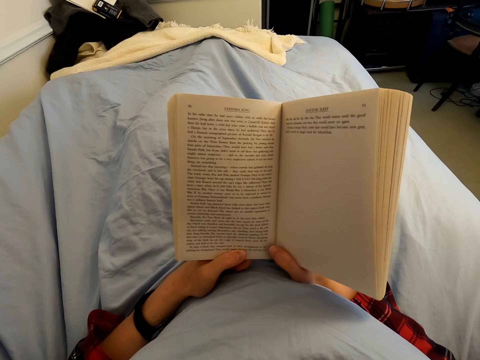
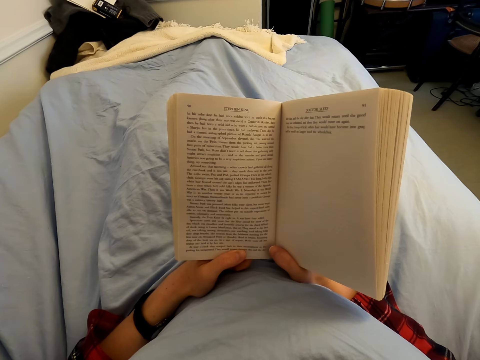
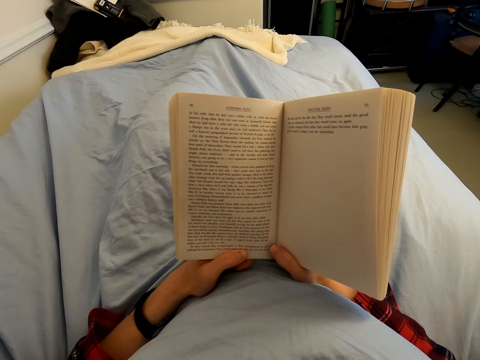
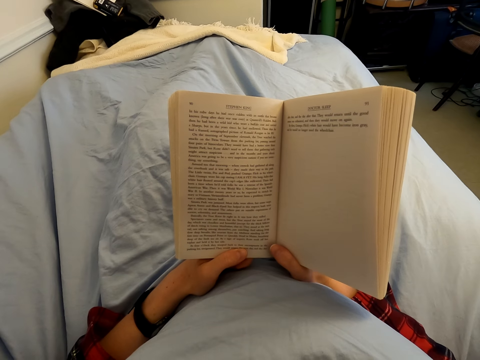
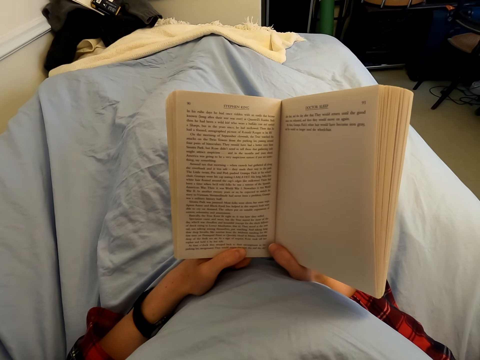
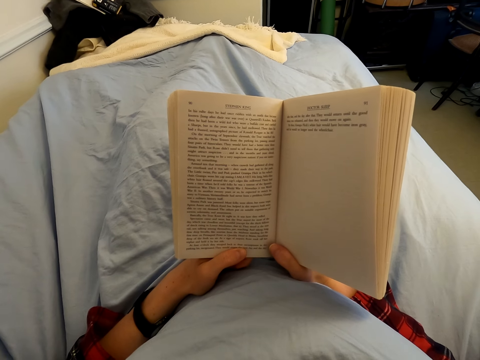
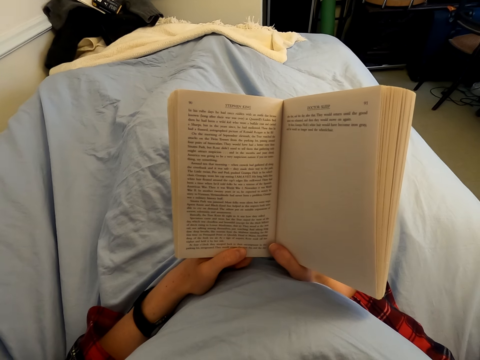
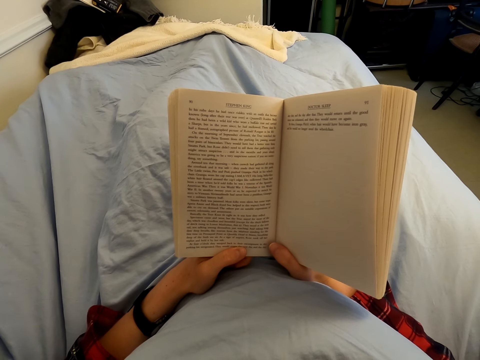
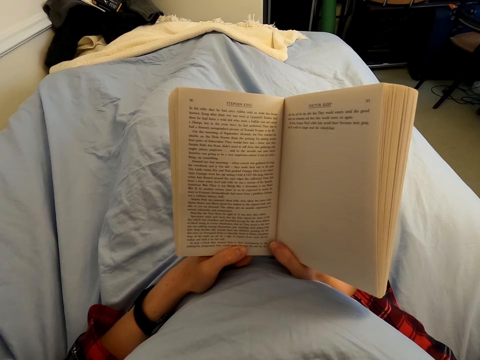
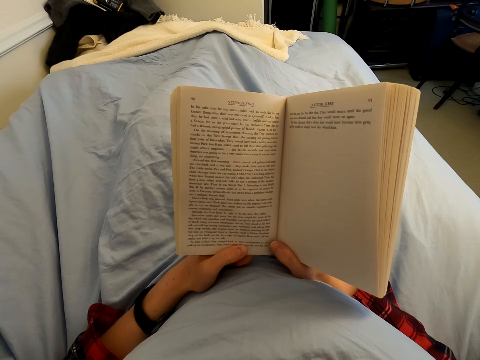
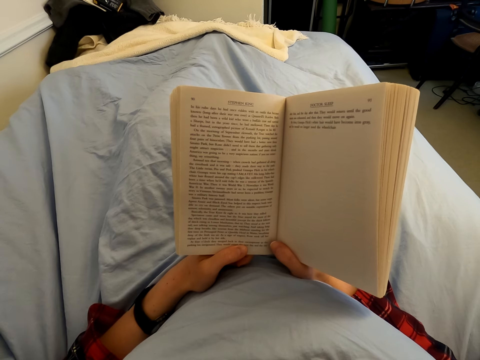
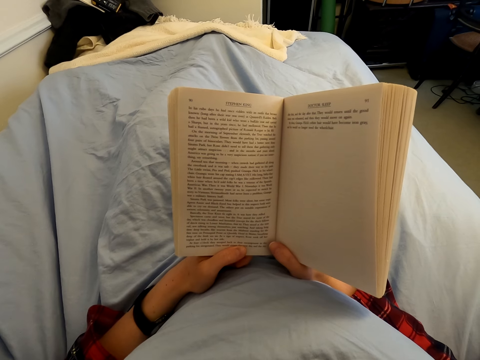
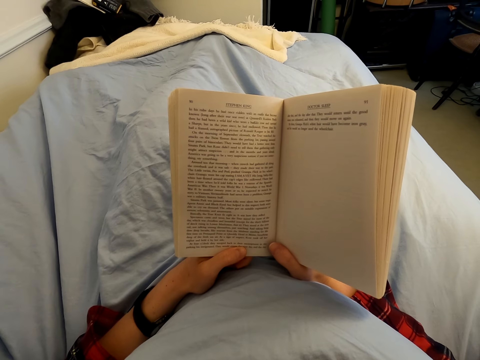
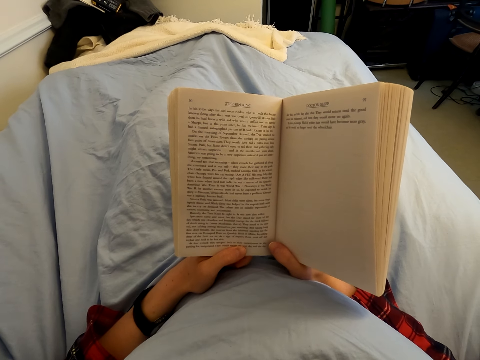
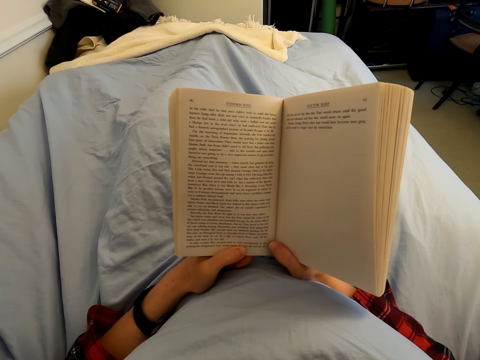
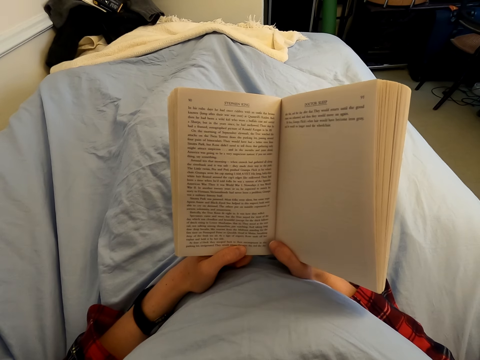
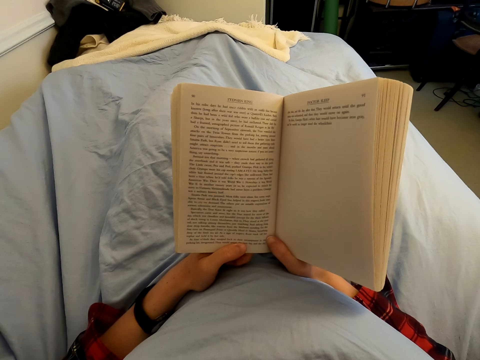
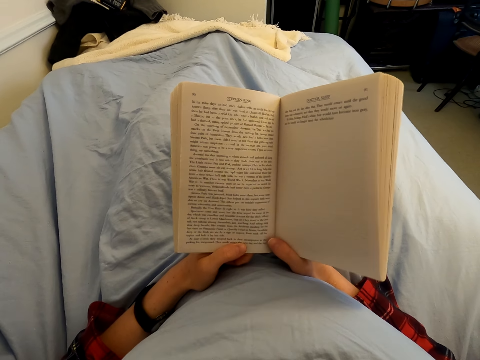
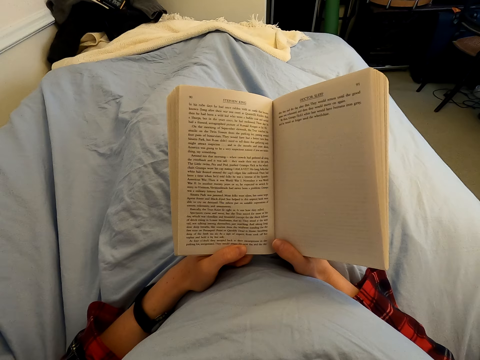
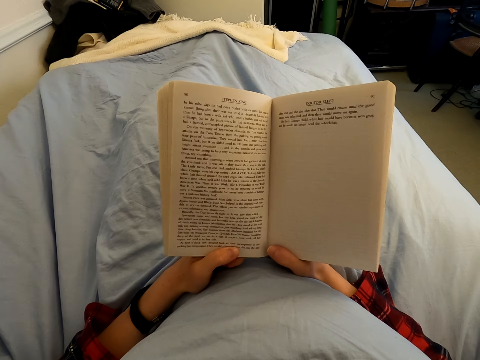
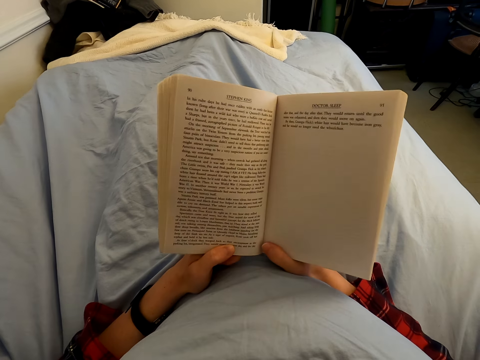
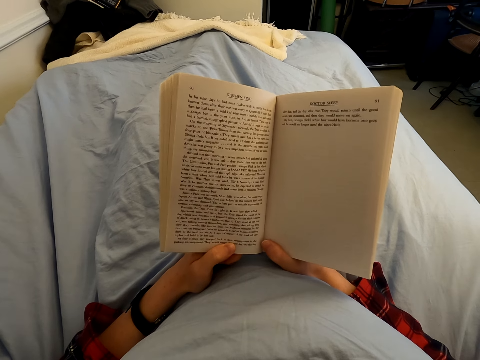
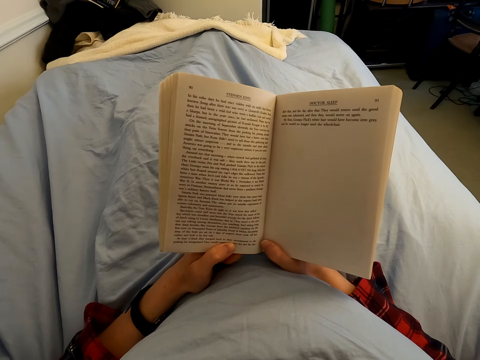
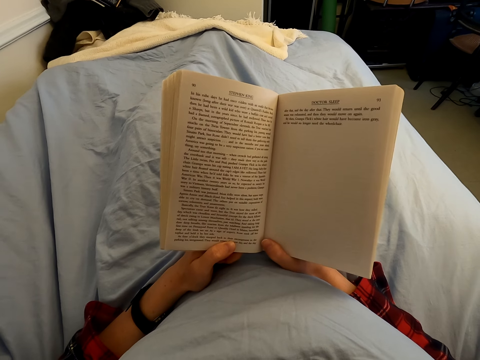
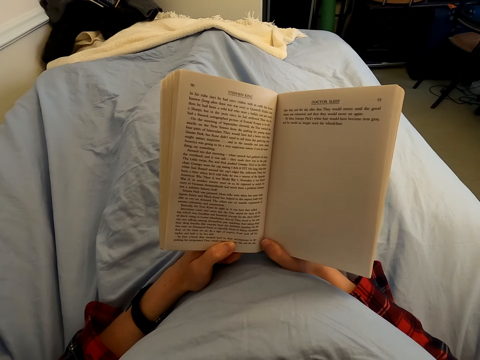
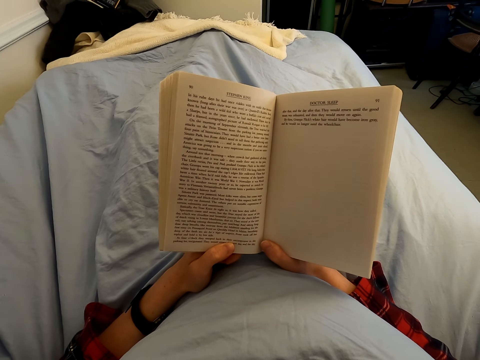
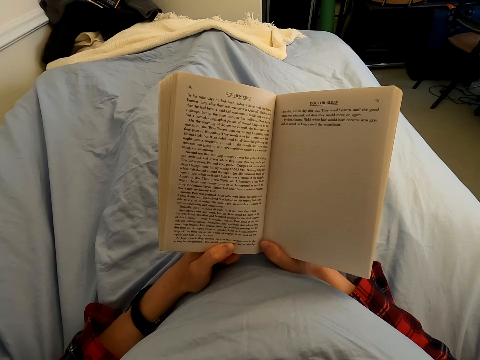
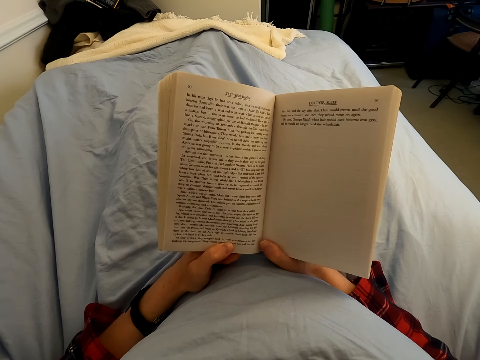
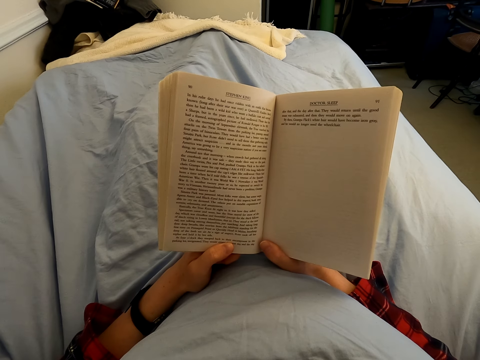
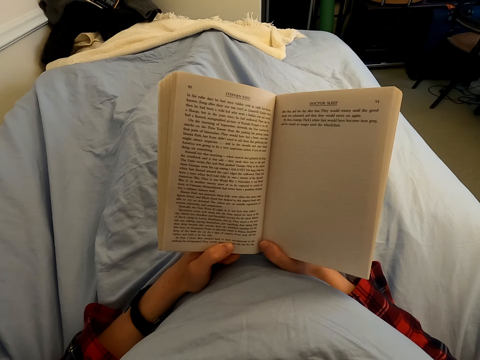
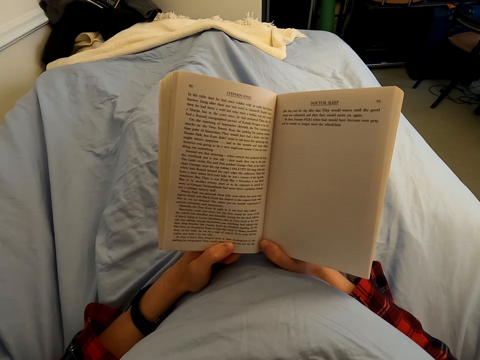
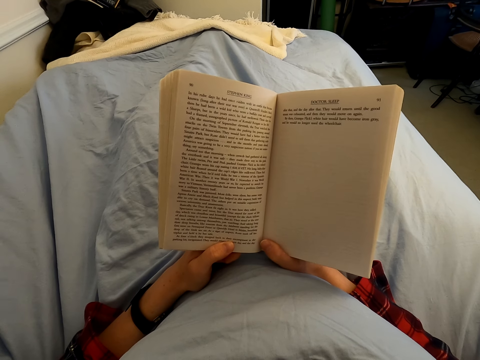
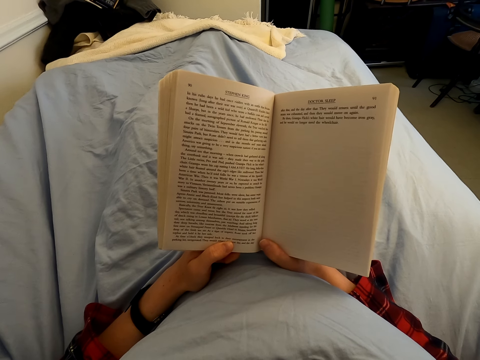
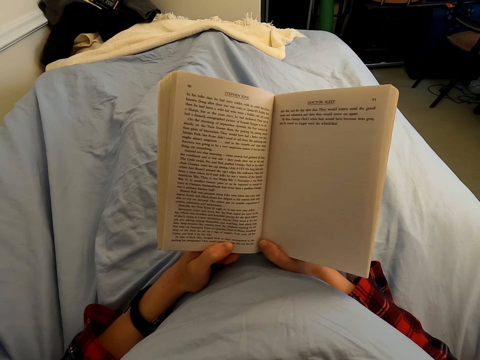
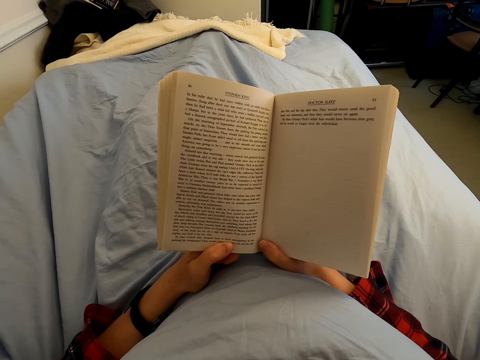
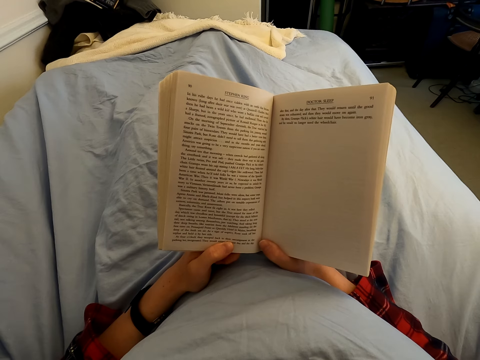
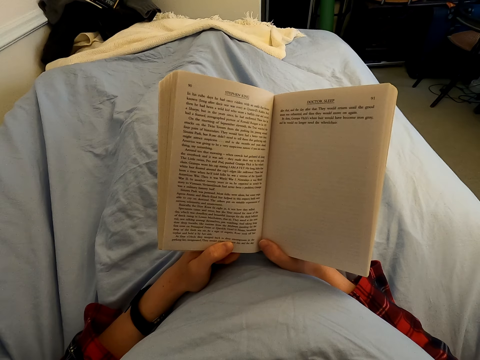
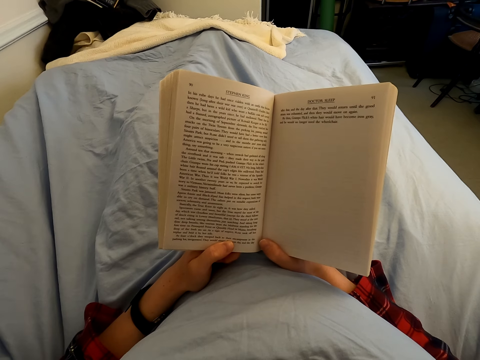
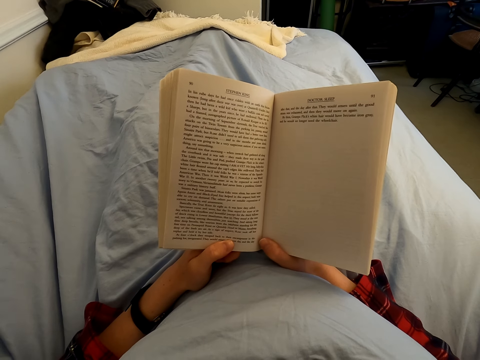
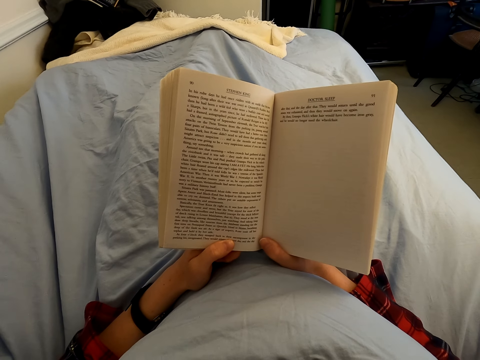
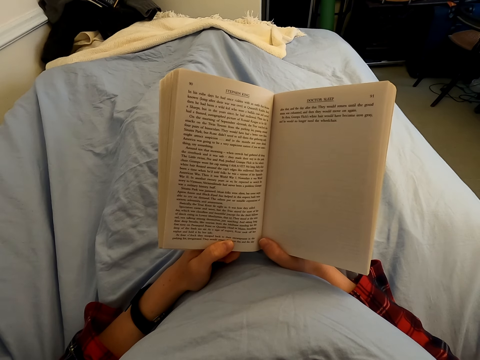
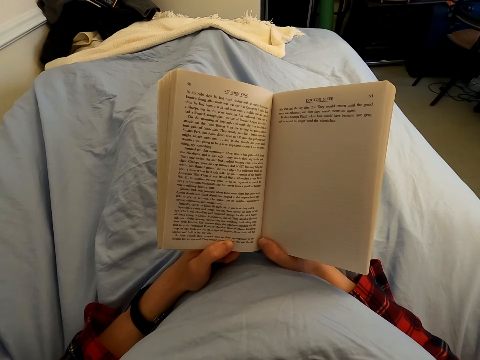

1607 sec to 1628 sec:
The camera wearer swings a book. They read the book.

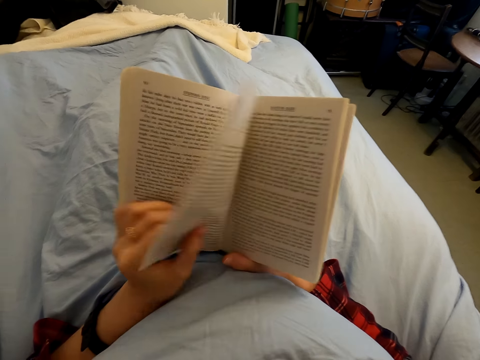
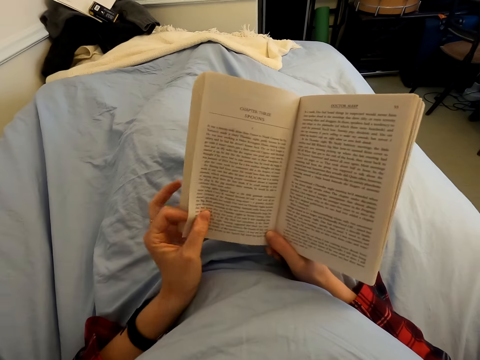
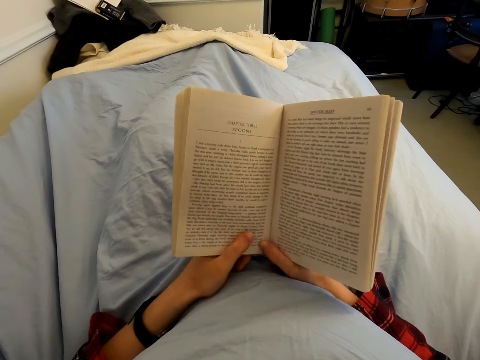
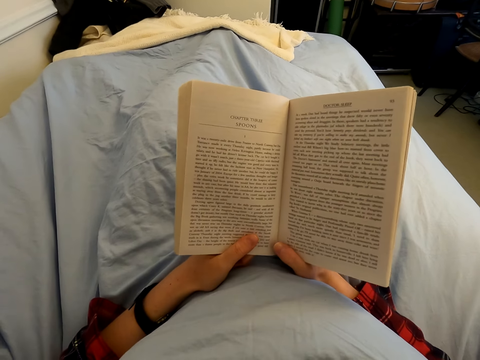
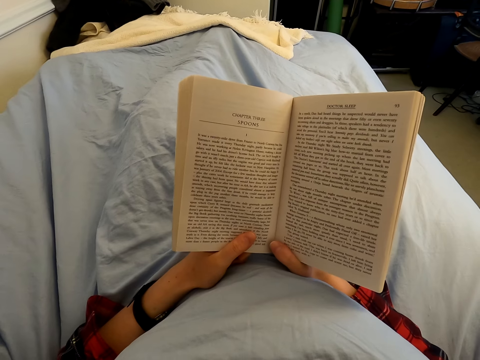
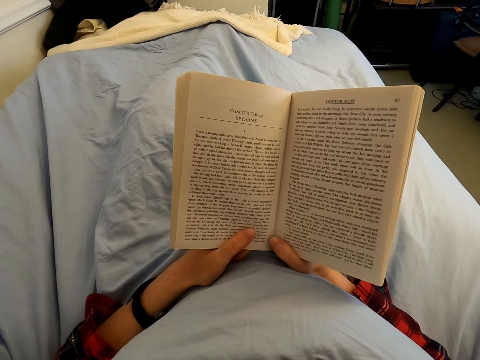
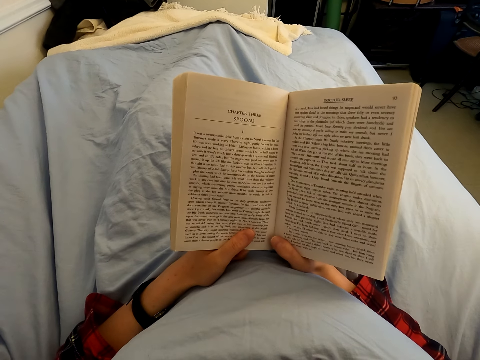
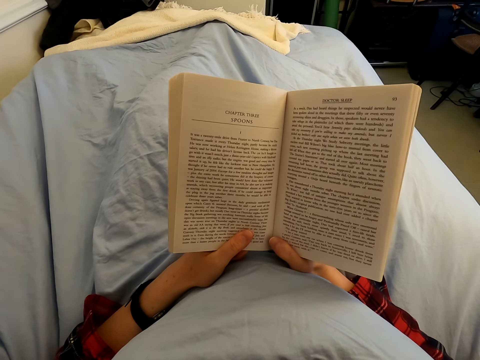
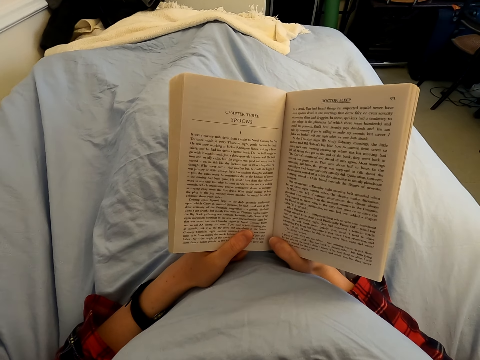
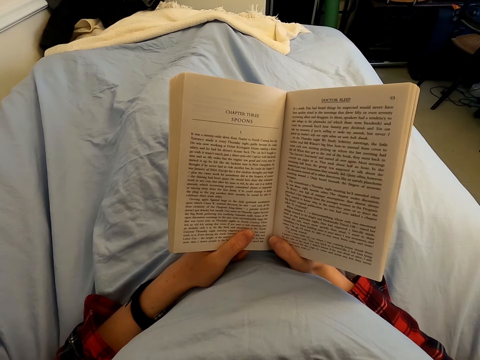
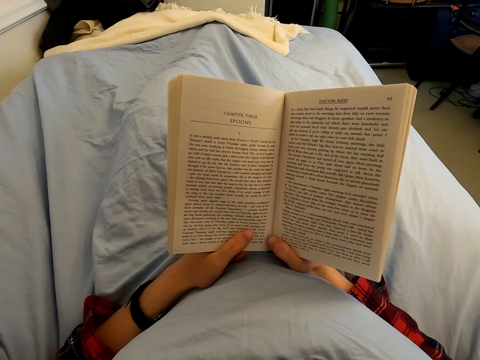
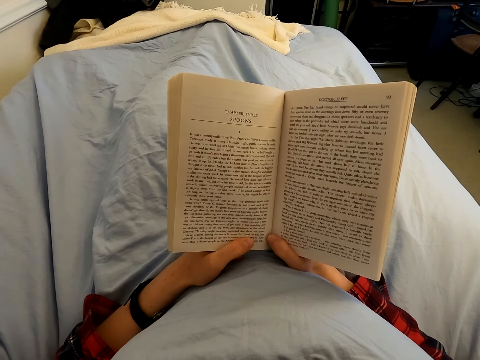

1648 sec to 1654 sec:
The camera wearer turns the page of the book. They read the book.
